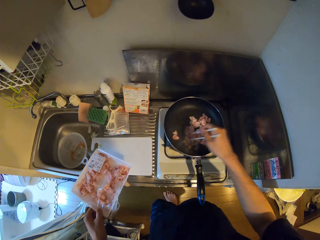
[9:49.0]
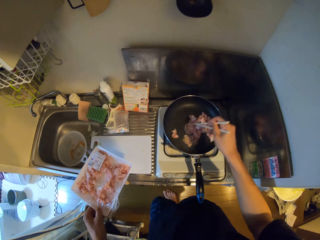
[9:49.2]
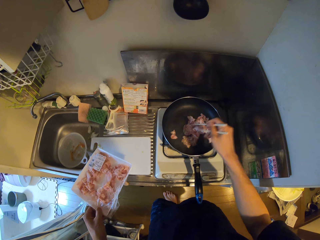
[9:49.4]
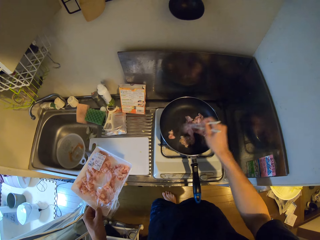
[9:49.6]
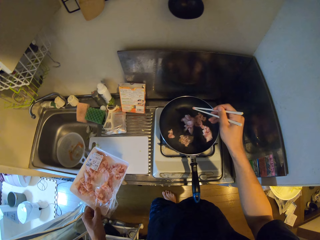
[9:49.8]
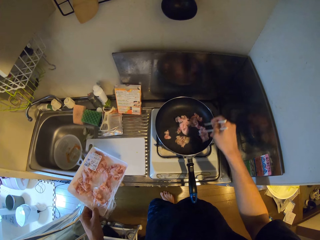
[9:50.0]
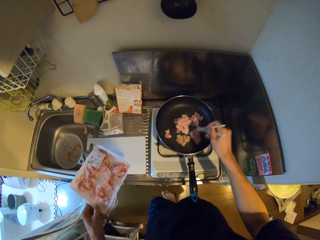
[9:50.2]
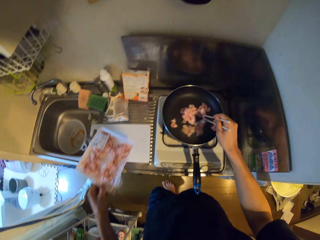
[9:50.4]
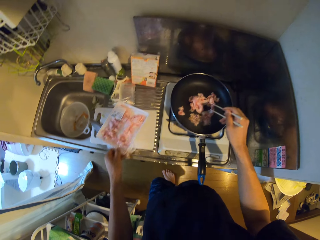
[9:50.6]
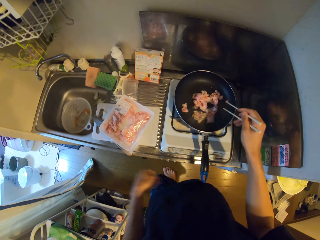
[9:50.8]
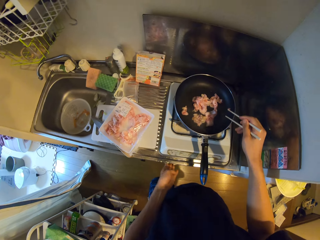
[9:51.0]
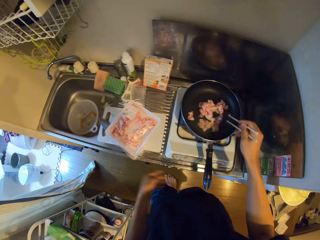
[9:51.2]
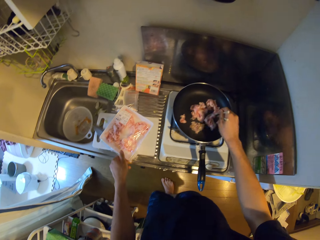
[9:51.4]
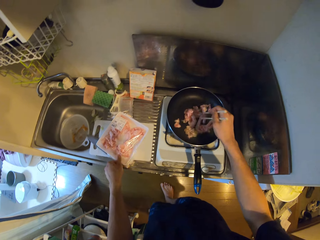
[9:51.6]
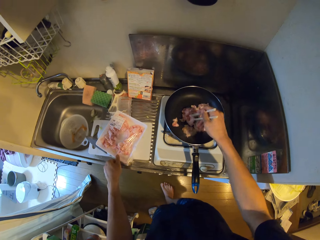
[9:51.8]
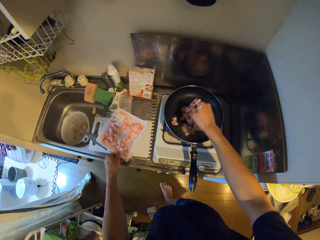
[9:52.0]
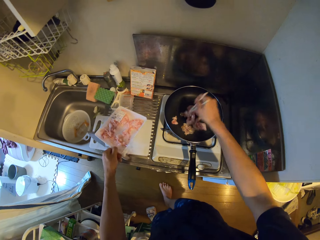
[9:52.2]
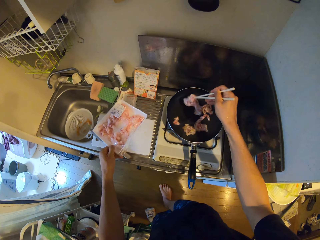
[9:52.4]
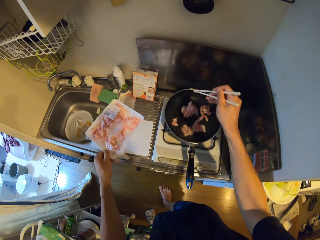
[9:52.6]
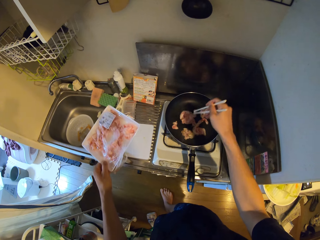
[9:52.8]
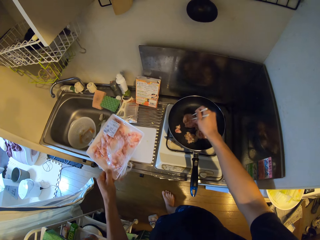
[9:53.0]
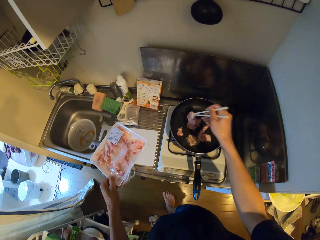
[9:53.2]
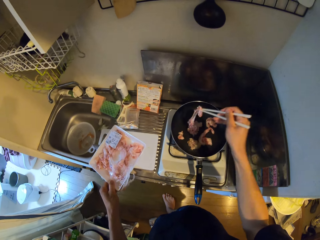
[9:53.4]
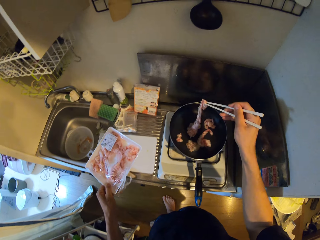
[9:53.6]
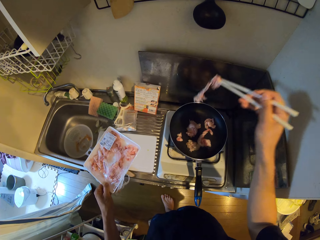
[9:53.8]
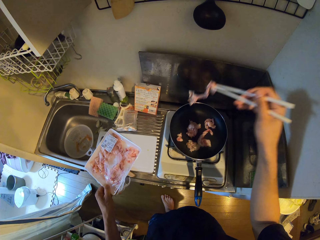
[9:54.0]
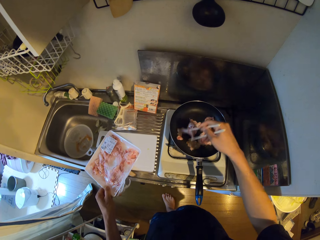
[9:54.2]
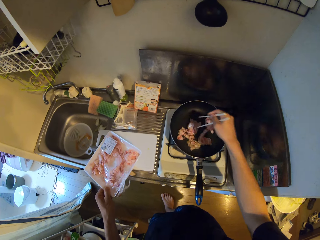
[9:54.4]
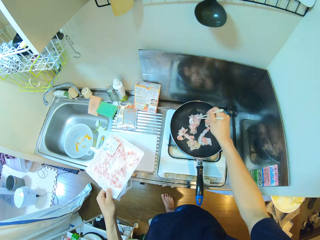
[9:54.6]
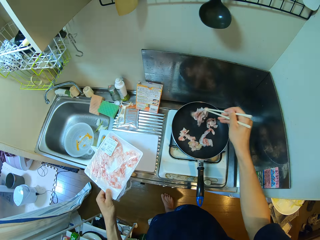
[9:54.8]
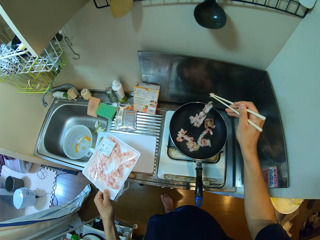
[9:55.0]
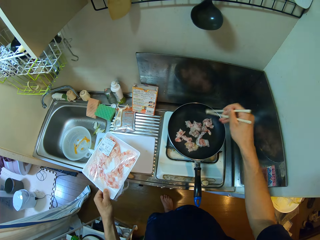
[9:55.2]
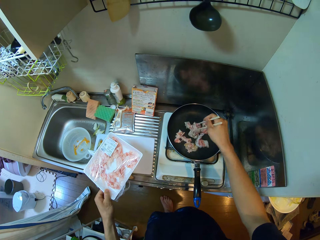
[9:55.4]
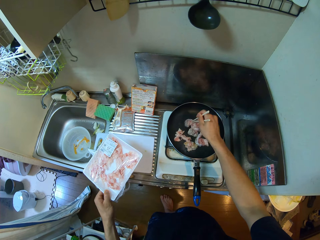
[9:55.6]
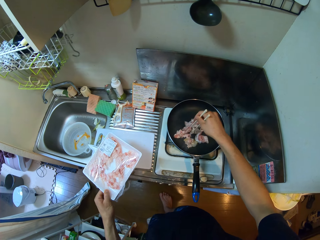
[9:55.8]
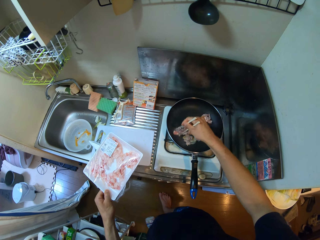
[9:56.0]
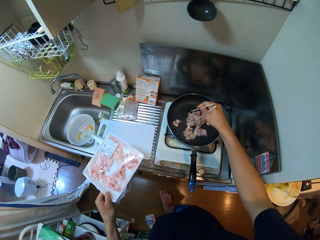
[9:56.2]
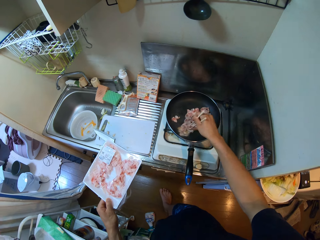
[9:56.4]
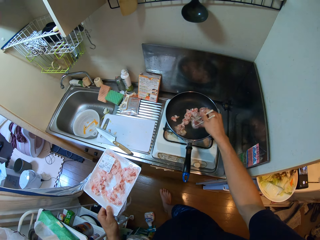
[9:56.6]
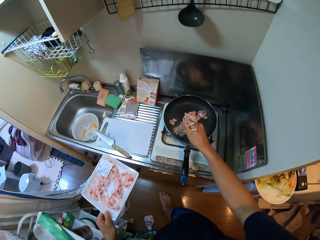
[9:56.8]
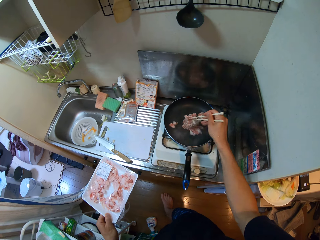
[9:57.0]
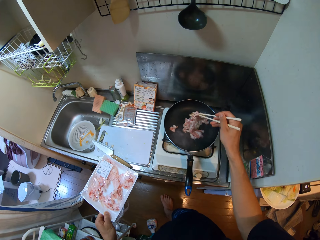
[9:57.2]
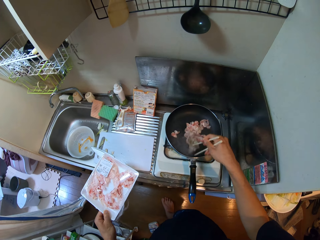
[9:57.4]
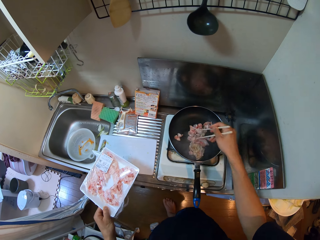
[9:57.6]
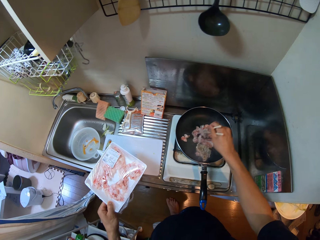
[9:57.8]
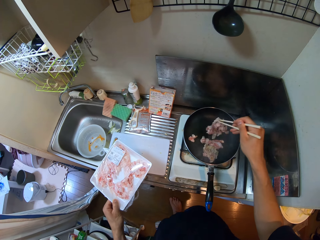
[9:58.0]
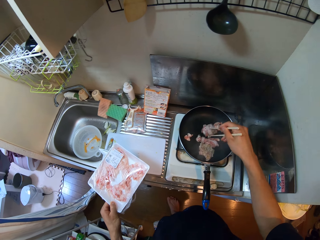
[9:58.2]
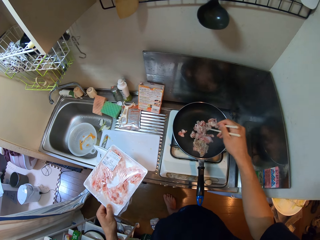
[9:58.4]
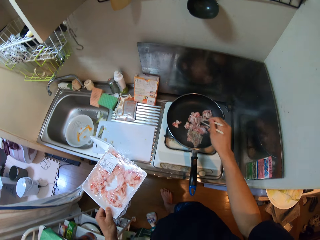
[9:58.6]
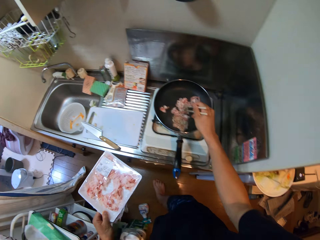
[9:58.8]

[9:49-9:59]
The camera wearer puts down a storage can on a chopping board. They stir pieces of meat on a pan with chopsticks. They pick up the storage can from the chopping board. They stir the pieces of meat on the pan with chopsticks.

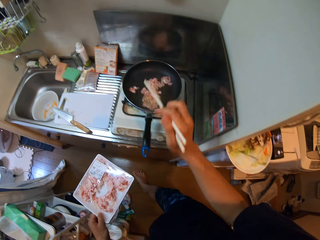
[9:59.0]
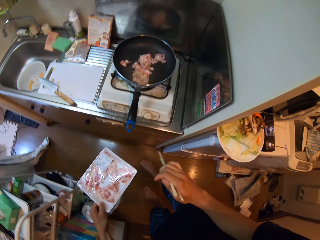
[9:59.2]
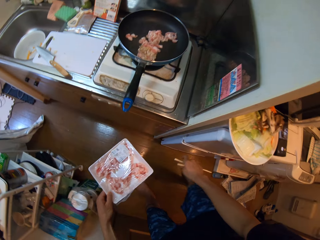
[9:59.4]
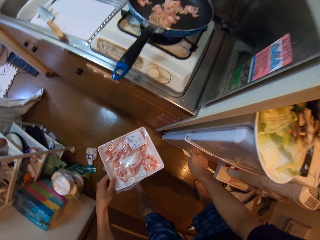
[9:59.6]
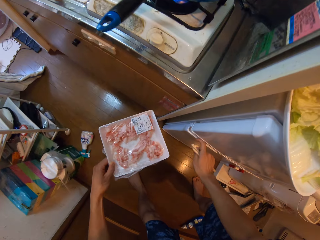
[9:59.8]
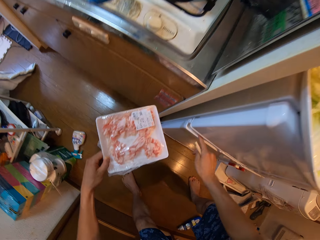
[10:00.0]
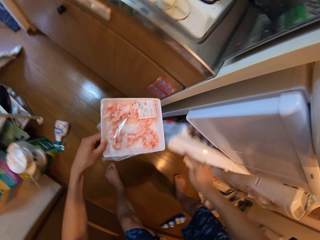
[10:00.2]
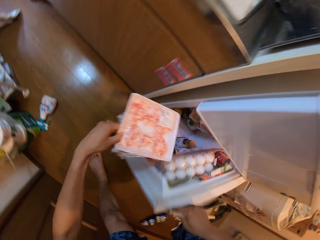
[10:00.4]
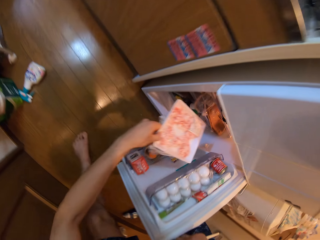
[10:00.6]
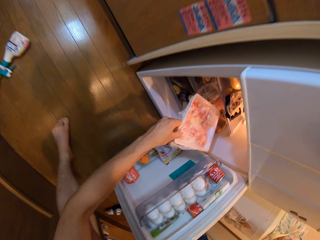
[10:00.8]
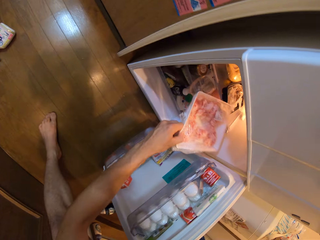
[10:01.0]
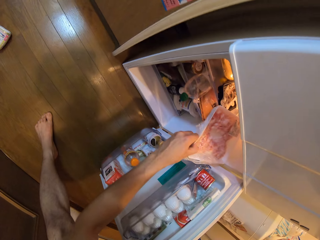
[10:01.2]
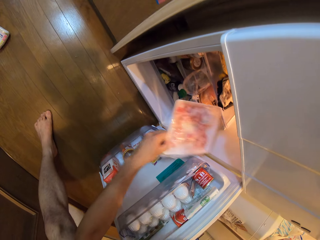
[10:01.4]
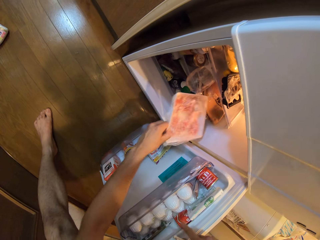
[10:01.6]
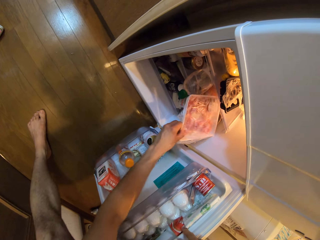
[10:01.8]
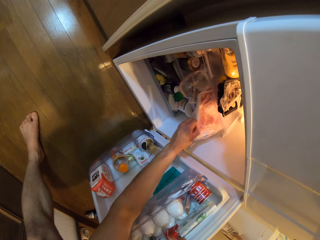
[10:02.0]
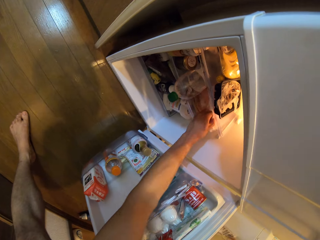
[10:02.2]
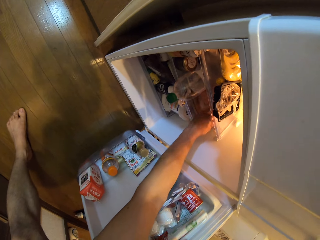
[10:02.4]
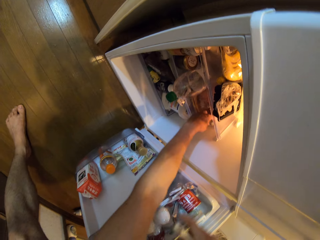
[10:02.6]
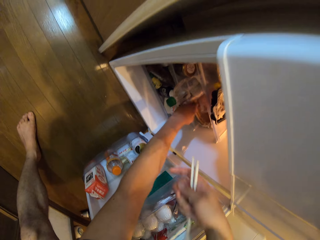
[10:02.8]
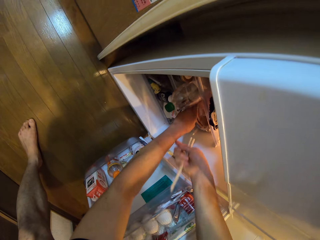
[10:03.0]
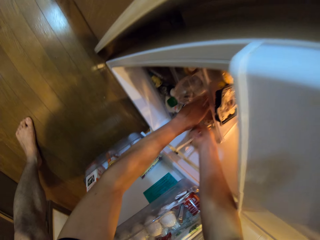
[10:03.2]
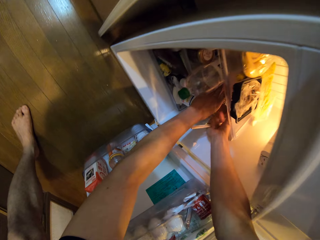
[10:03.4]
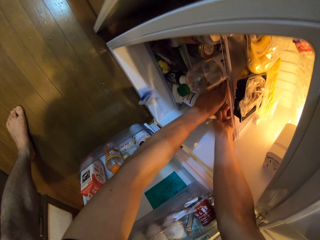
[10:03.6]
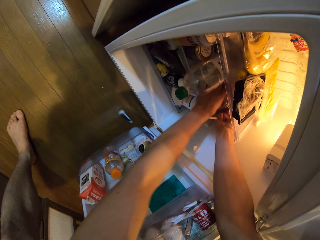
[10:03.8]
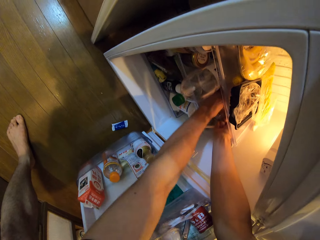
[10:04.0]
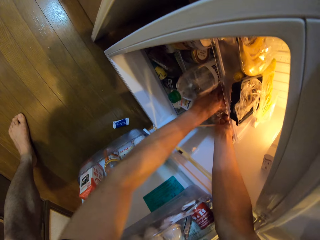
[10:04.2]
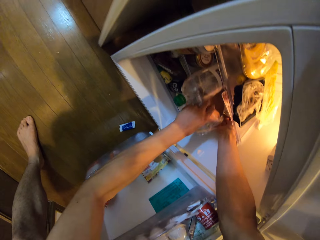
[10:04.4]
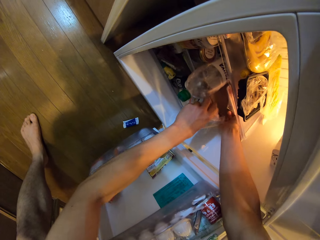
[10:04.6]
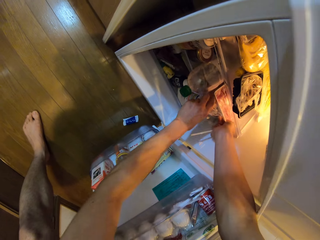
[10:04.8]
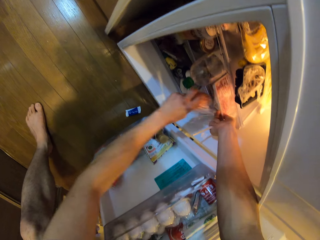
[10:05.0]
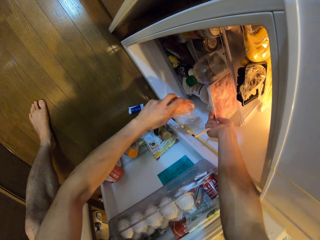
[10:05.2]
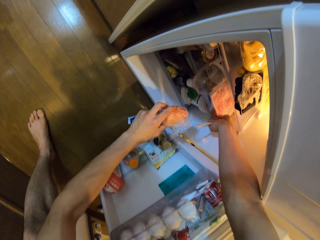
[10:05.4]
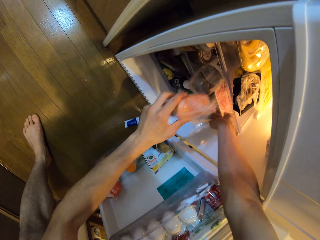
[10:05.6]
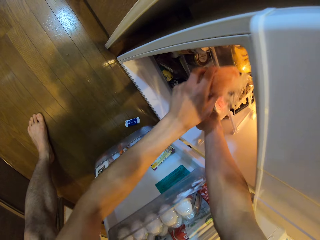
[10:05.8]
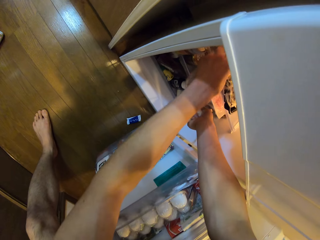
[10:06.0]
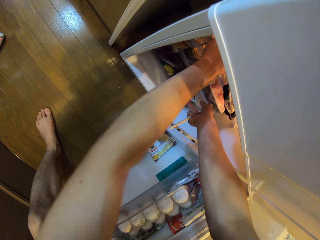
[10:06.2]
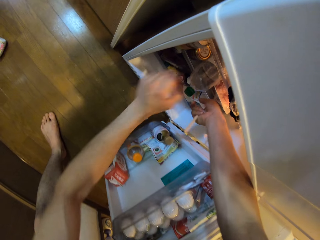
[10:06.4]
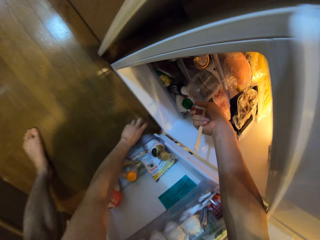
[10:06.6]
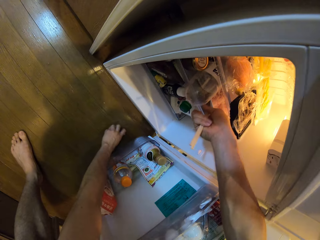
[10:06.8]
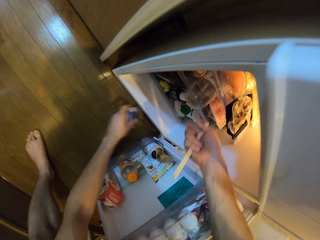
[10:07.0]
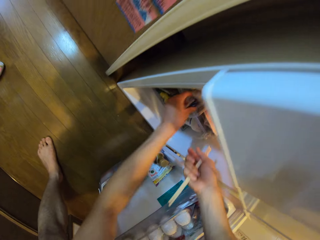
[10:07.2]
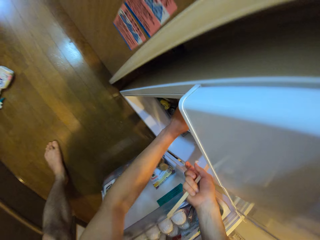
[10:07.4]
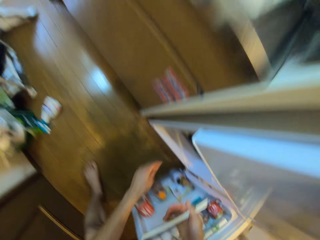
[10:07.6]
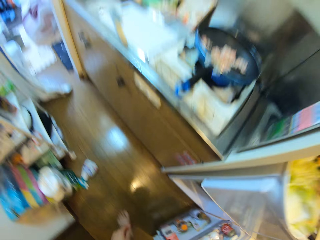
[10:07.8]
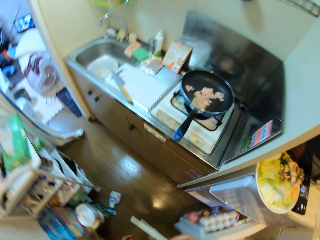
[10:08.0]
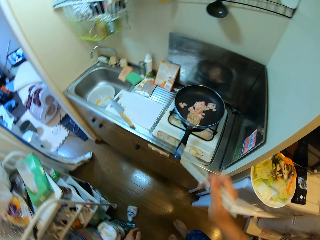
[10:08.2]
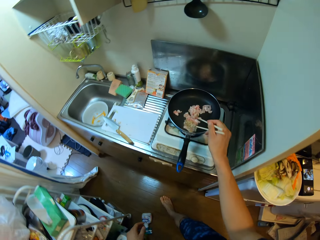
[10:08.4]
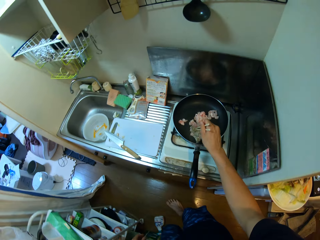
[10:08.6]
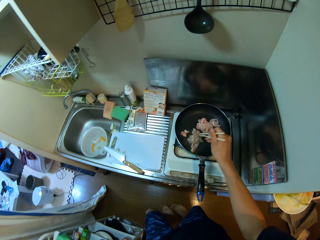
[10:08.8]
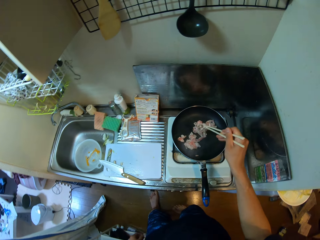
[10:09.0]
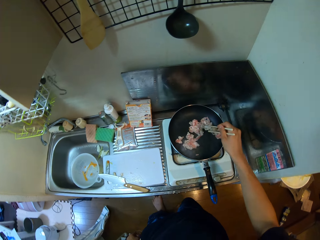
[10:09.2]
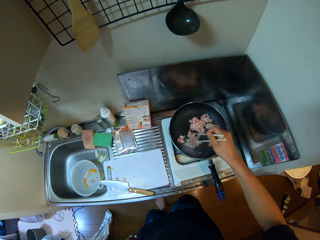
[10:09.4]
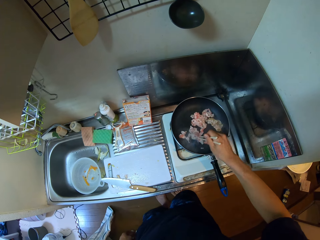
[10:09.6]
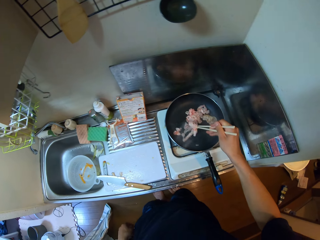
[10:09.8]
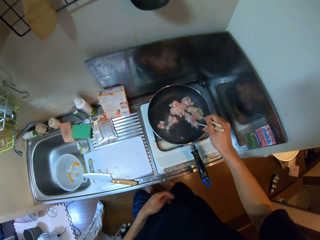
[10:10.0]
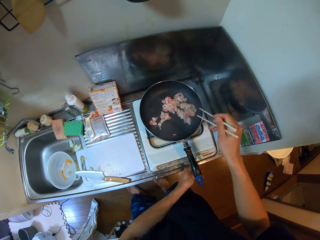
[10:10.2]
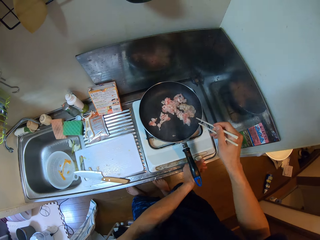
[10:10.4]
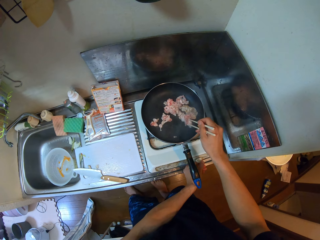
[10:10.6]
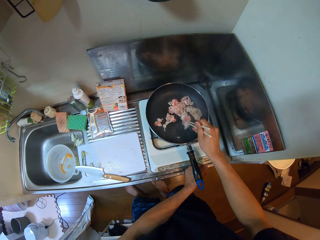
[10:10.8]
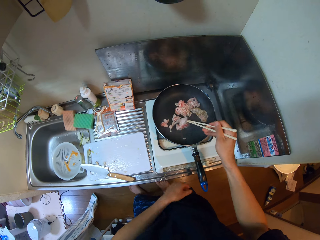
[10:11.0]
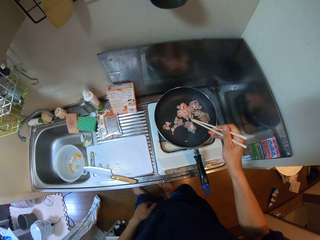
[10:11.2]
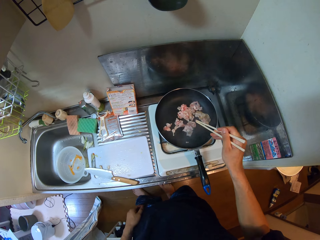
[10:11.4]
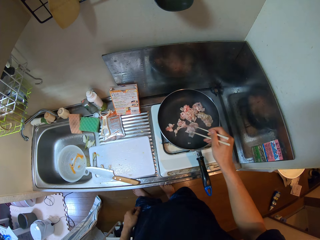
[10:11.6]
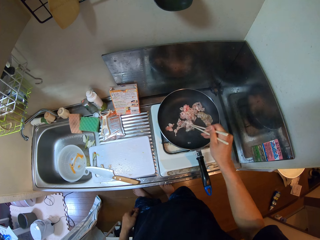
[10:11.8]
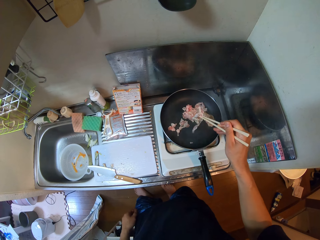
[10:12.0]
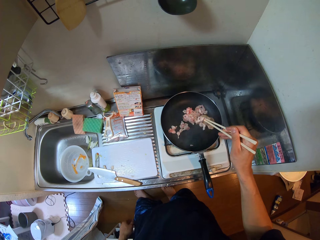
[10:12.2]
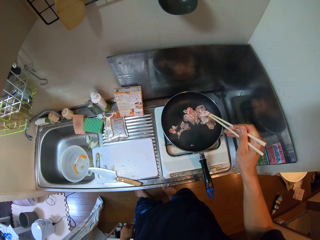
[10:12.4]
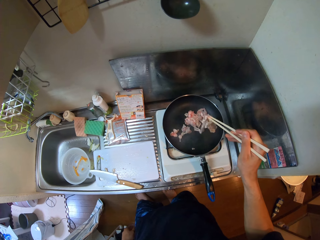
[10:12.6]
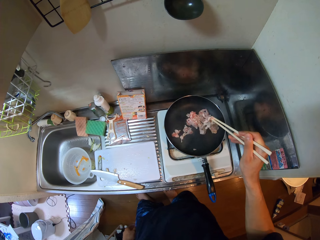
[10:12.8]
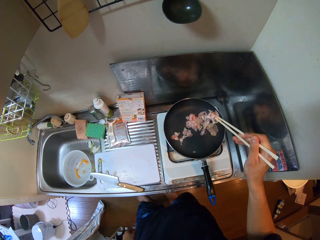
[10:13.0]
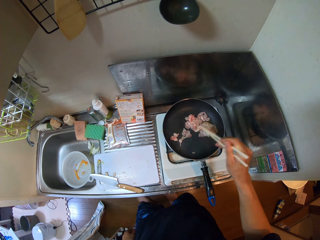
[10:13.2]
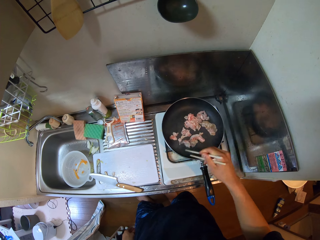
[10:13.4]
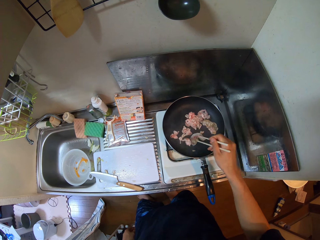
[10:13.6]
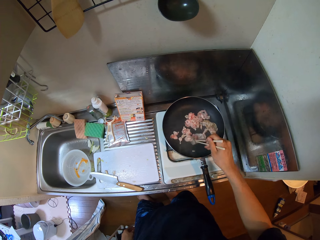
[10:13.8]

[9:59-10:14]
The camera wearer walks around a kitchen. They open a fridge with a hand. They put a storage can in the fridge. They sort items in the fridge. They move a doughnut in the fridge. They move a sachet from the floor to the fridge. They close the fridge with a hand. They stir pieces of meat on a pan with chopsticks. They adjust a gas cooker with a hand. They stir the pieces of meat on the pan with chopsticks.
